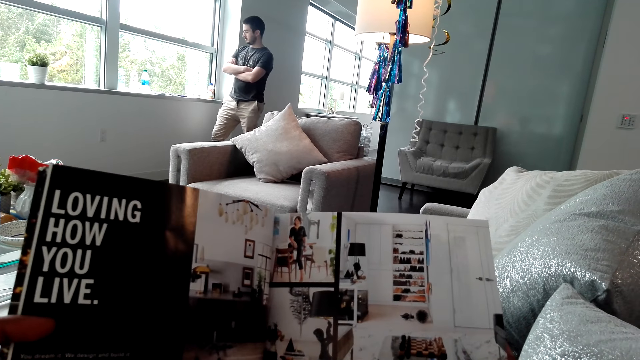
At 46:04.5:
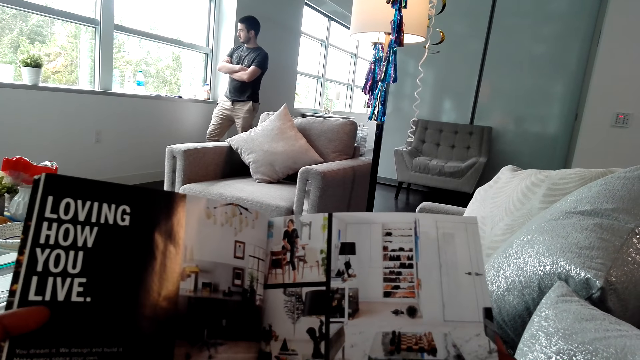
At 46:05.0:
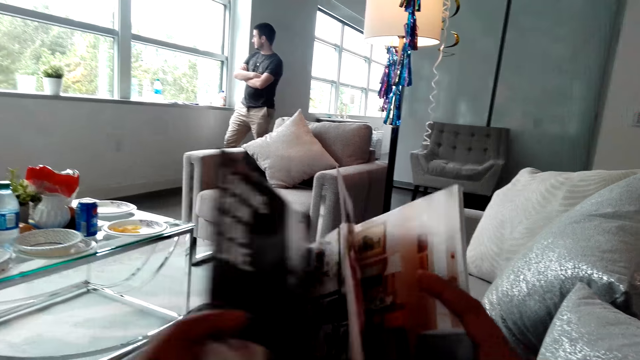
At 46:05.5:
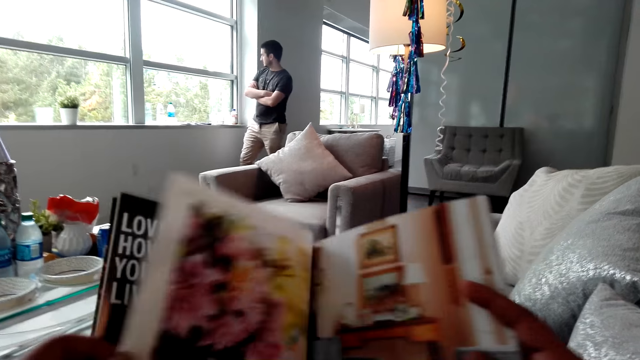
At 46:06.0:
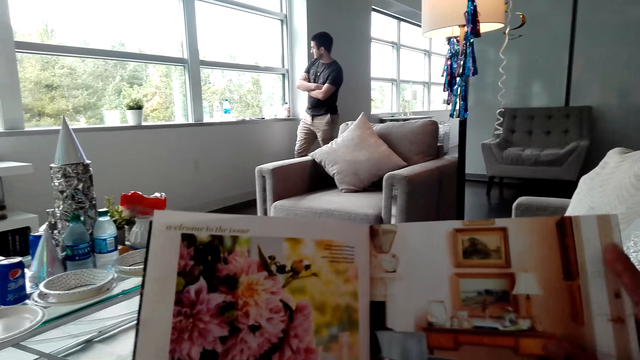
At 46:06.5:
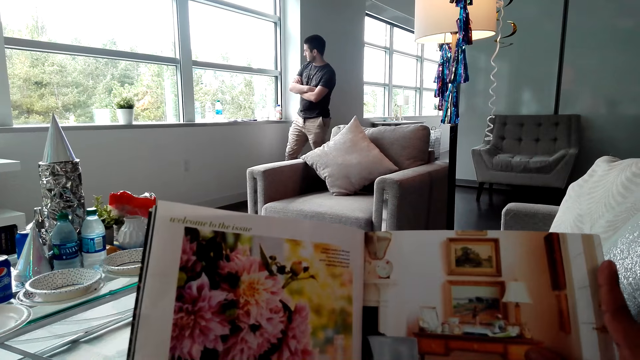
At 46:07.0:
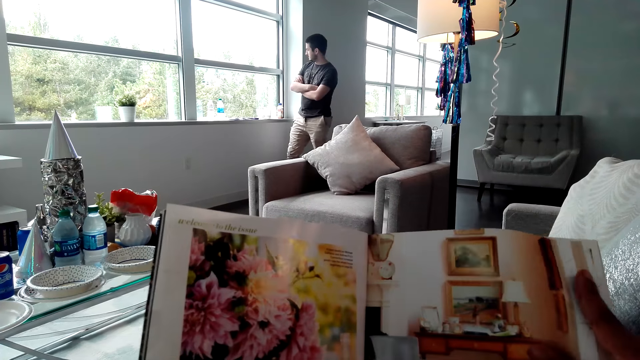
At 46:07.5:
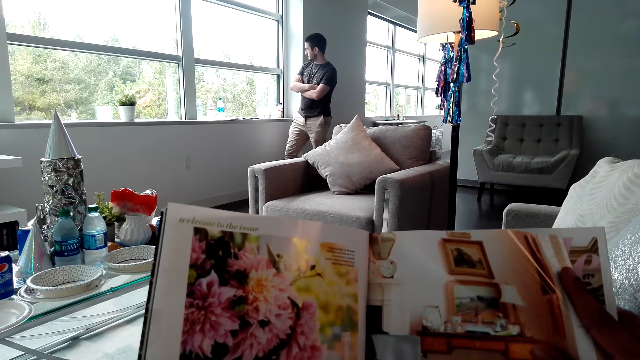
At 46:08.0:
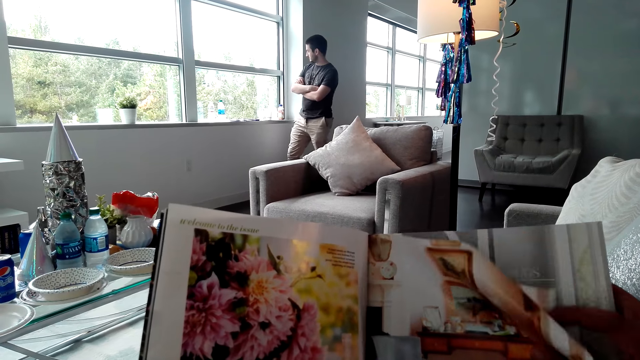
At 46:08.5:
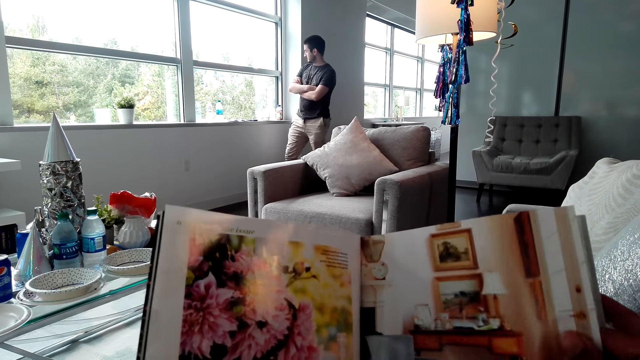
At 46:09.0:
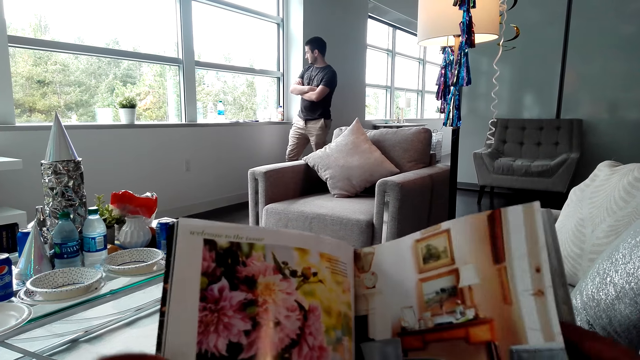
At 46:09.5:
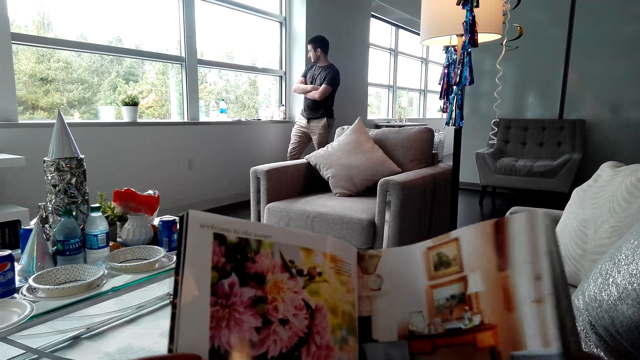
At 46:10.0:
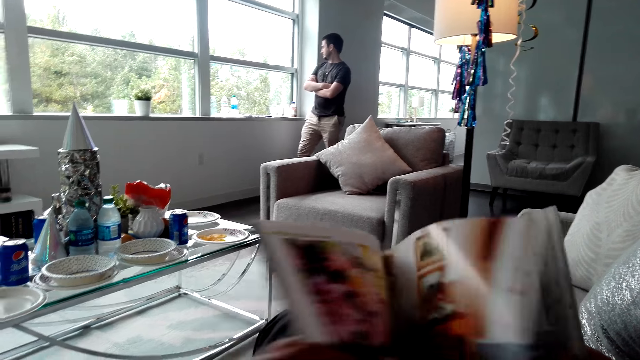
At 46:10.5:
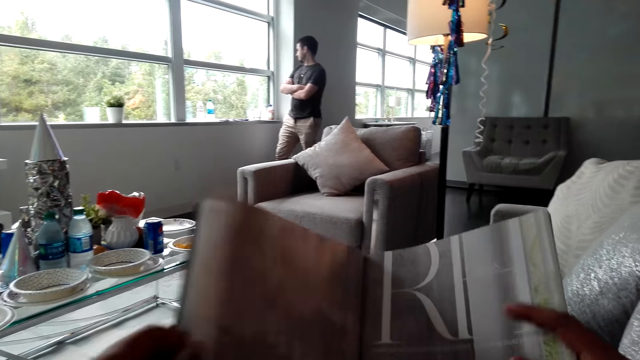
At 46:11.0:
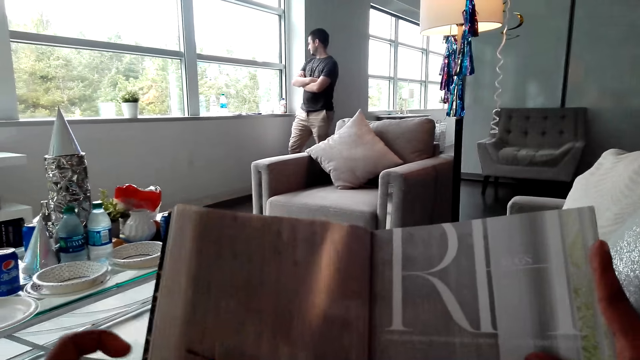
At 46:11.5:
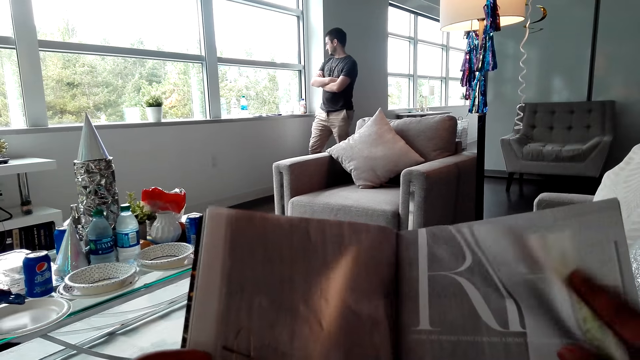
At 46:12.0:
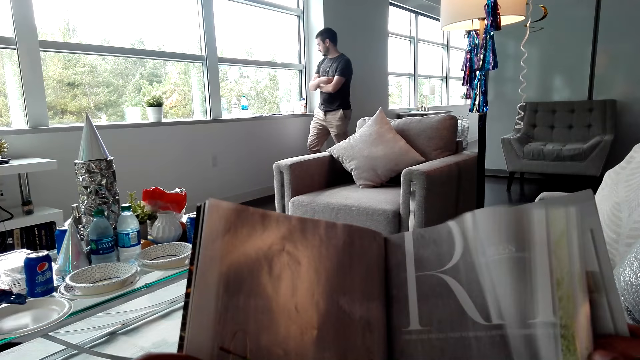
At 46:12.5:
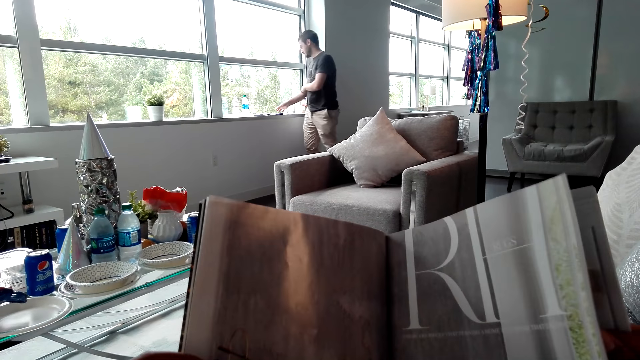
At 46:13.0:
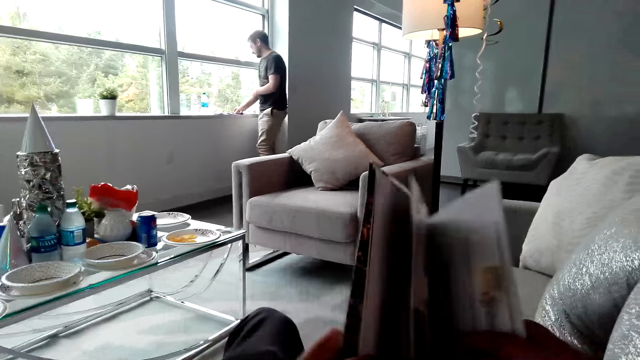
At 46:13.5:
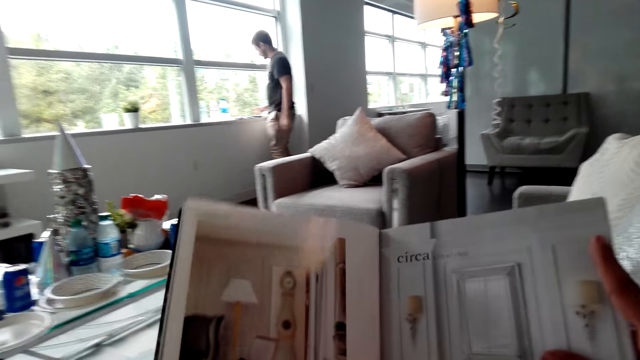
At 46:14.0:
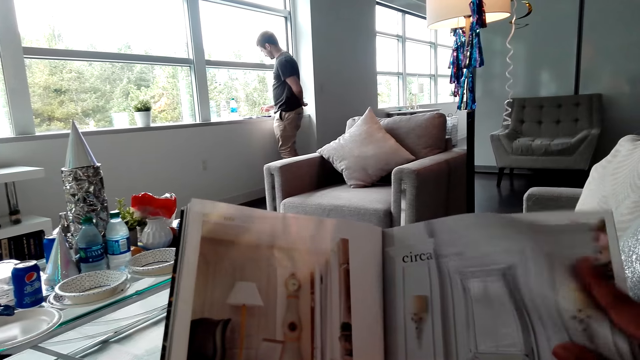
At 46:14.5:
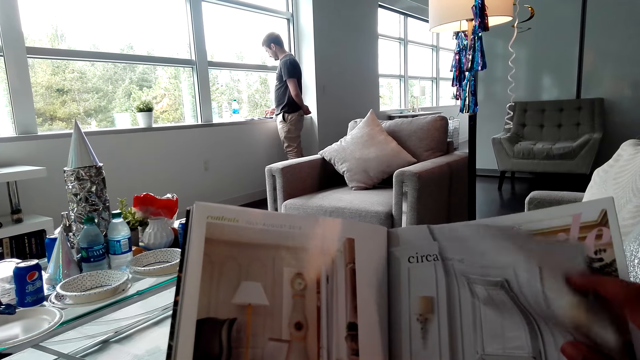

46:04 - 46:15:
The camera wearer turns the pages of the magazine. They read the magazine. They turn the pages of the magazine. They read the magazine. They turn a page. A man operates his phone.

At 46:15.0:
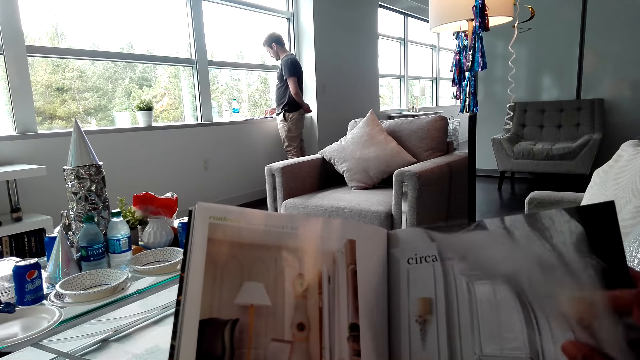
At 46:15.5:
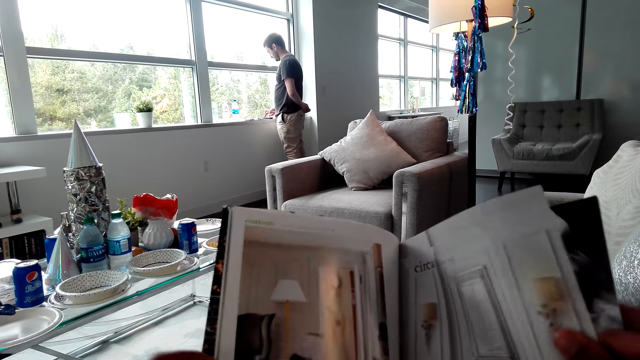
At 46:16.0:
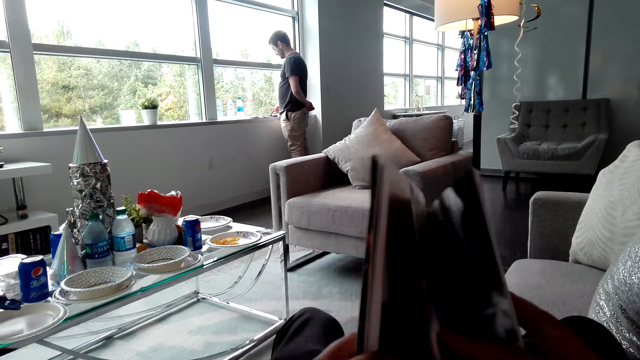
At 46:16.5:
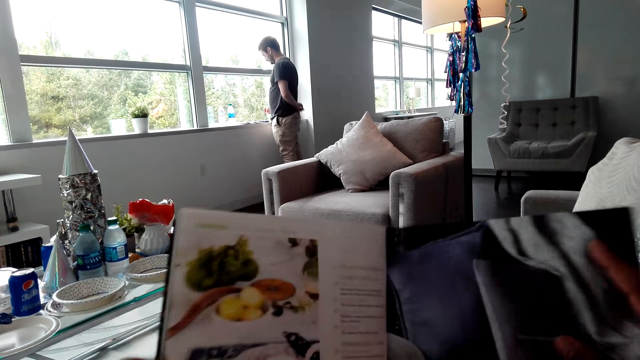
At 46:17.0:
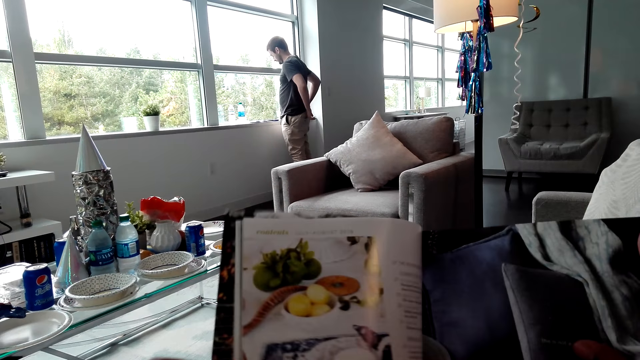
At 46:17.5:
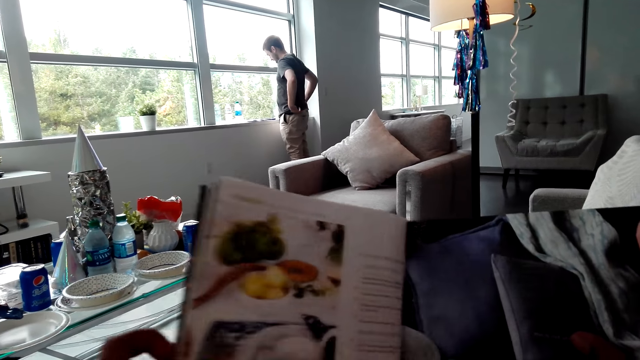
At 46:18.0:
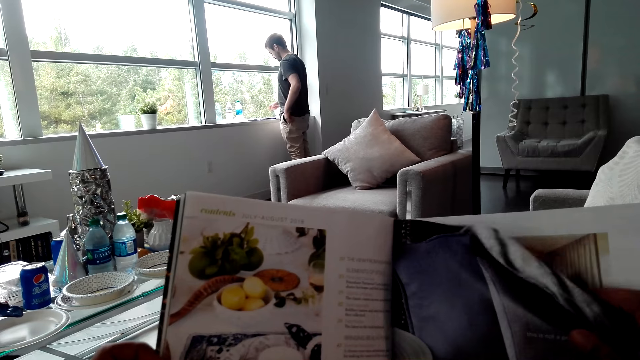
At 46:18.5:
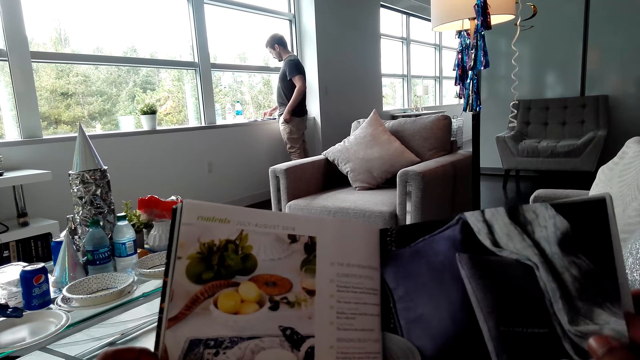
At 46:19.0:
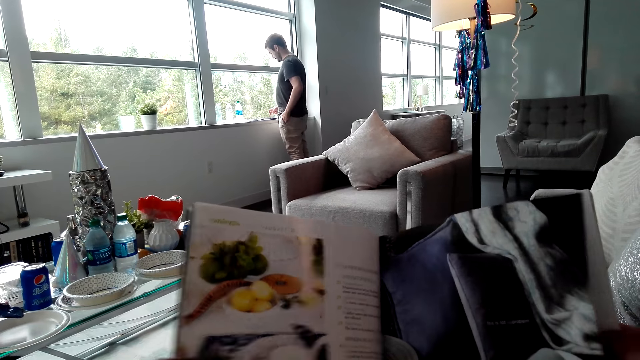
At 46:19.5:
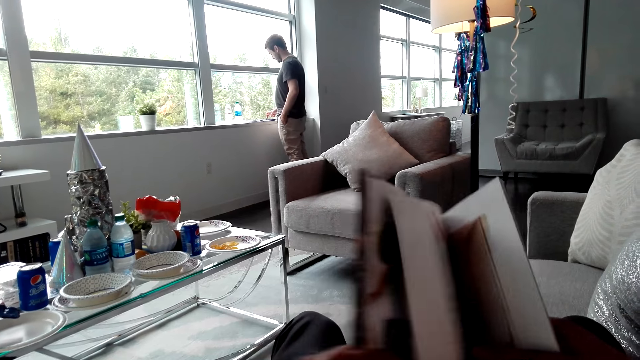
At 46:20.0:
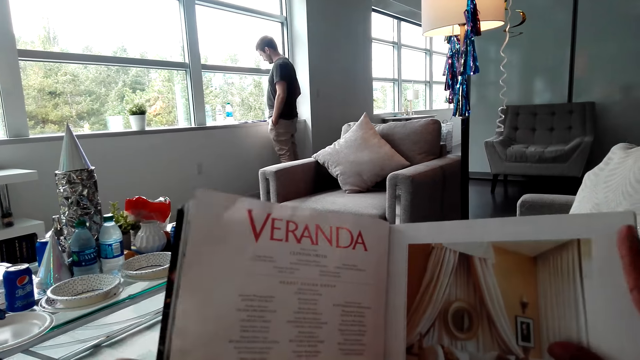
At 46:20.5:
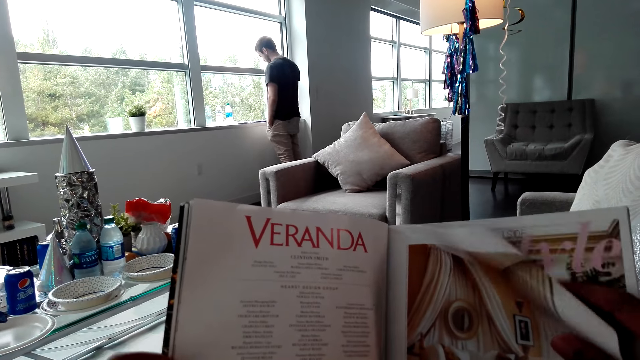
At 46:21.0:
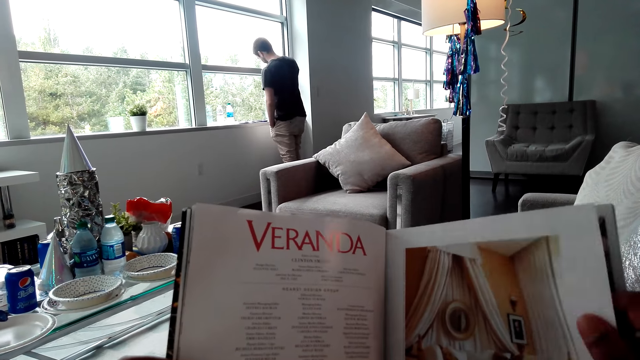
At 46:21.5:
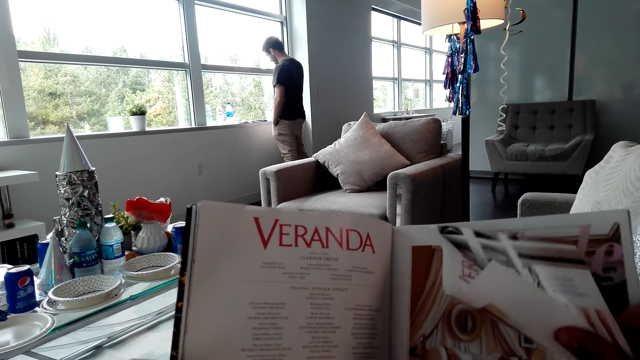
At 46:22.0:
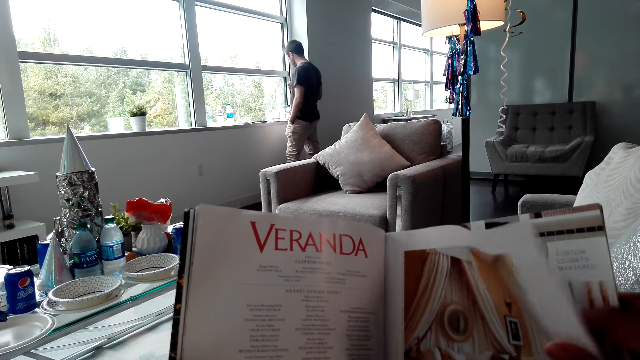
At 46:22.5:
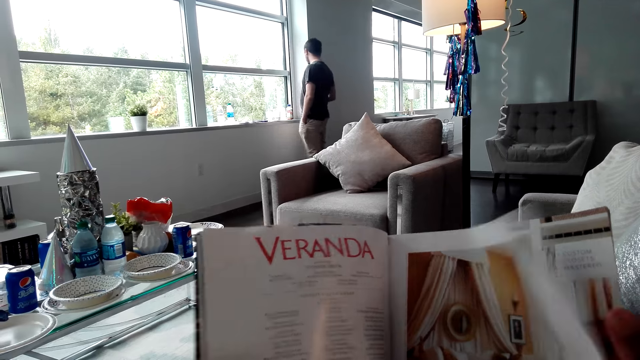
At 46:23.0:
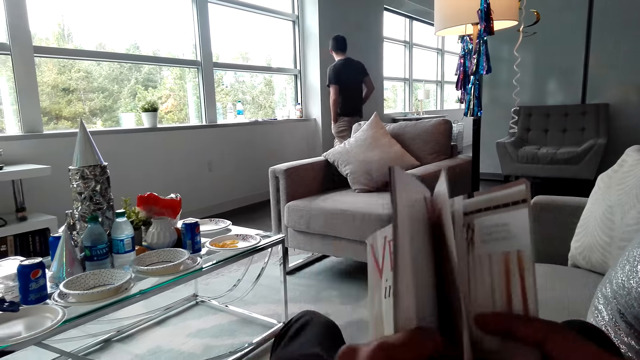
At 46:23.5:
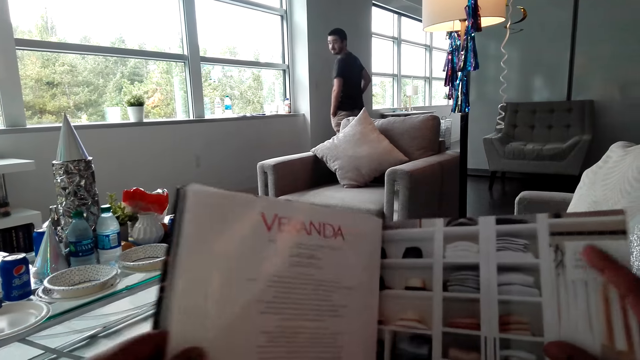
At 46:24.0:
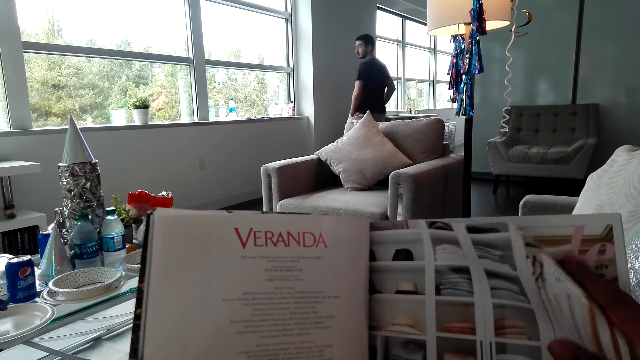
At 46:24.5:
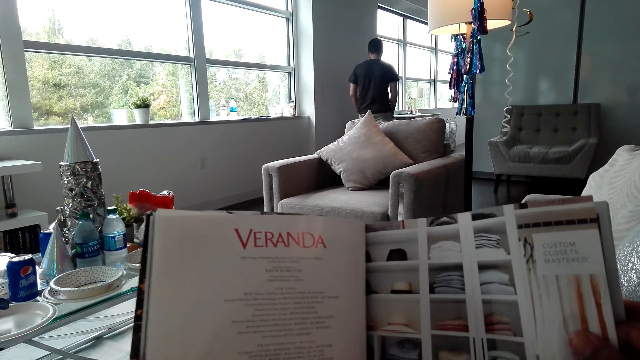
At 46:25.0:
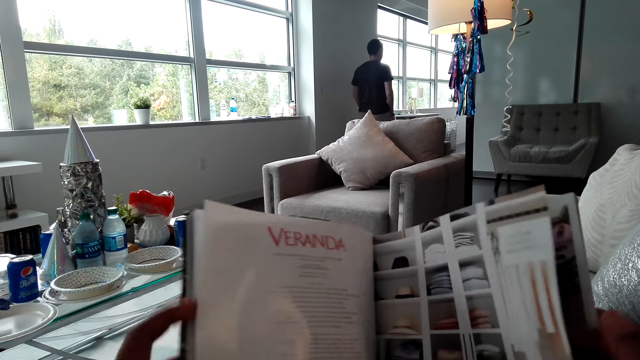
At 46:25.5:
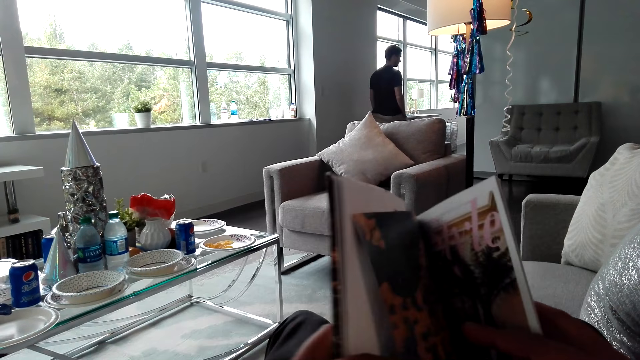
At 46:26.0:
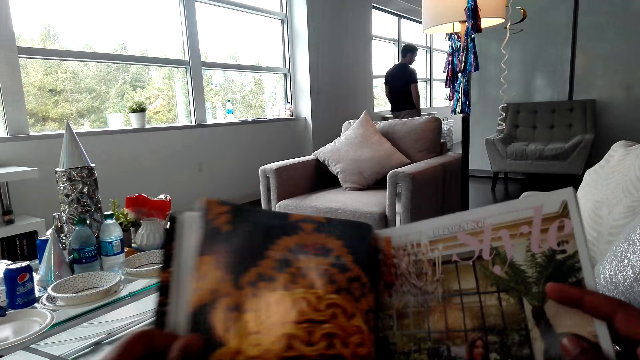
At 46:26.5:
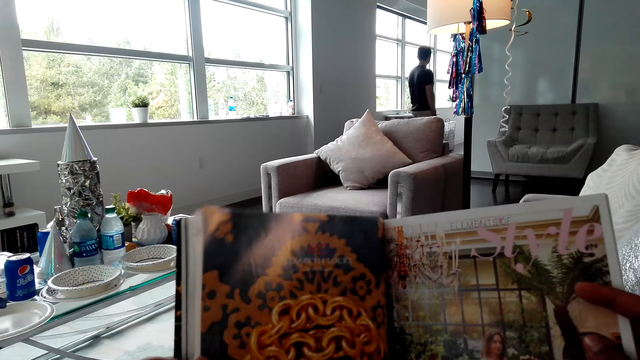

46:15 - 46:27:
The camera wearer reads a magazine. They turn a page. They read the magazine. They turn a page. They read the magazine. A man walks in the house. The camera wearer turns the pages of the magazine. They read the magazine. They turn a page.
